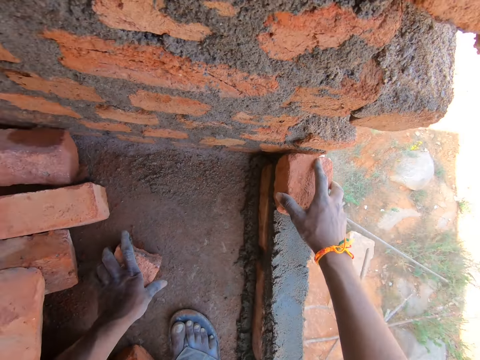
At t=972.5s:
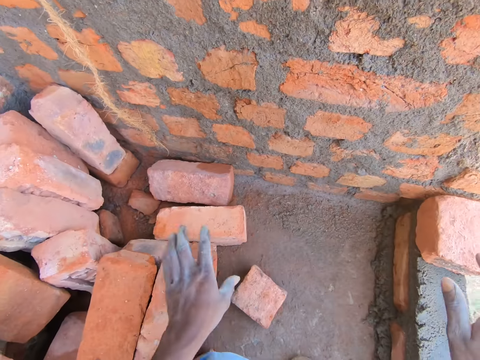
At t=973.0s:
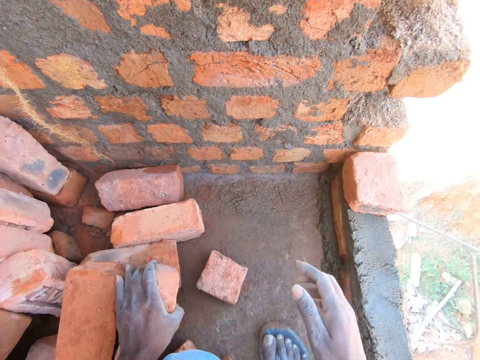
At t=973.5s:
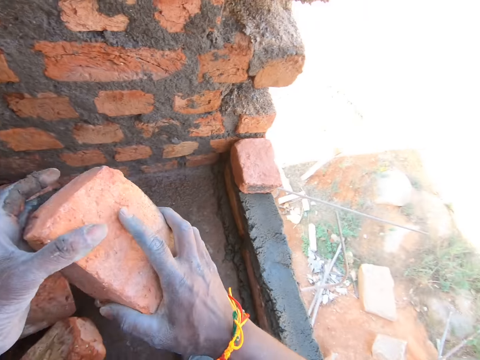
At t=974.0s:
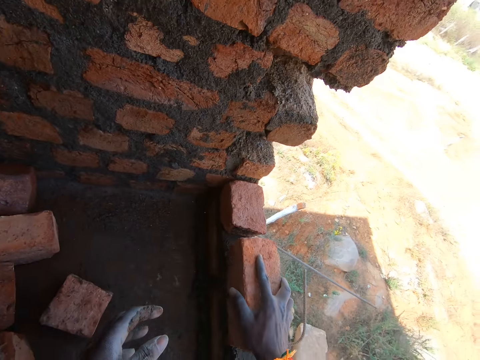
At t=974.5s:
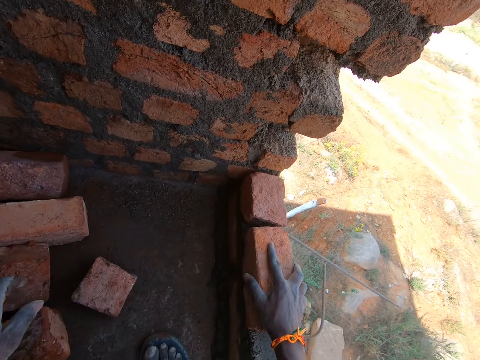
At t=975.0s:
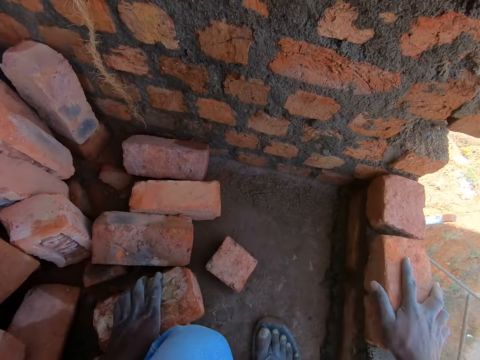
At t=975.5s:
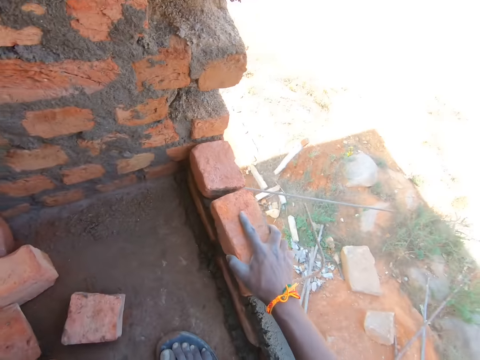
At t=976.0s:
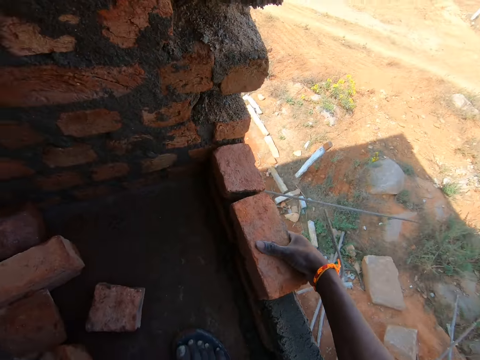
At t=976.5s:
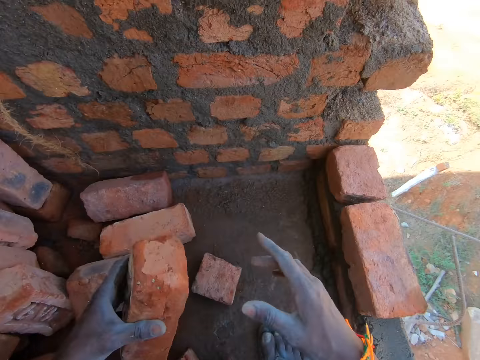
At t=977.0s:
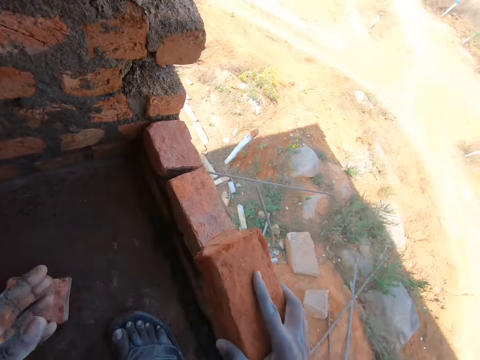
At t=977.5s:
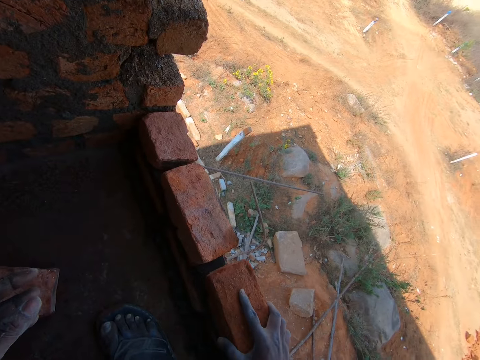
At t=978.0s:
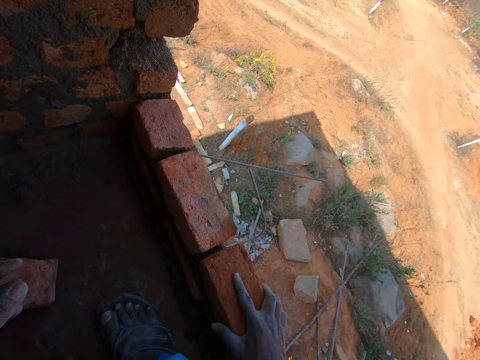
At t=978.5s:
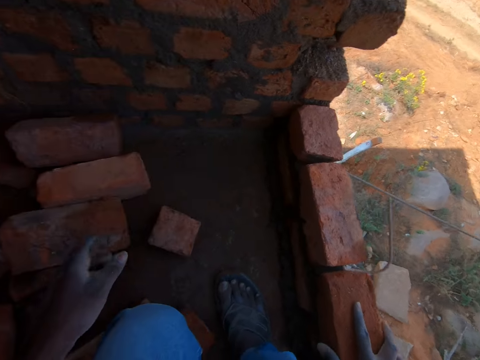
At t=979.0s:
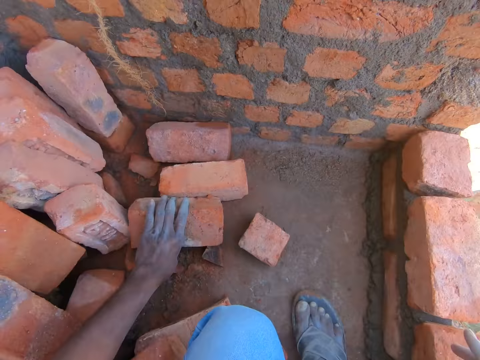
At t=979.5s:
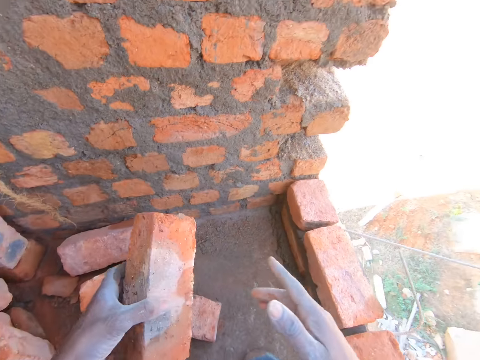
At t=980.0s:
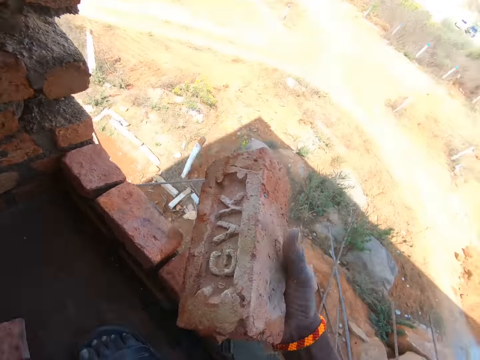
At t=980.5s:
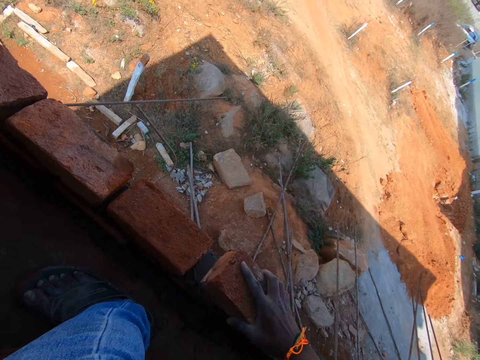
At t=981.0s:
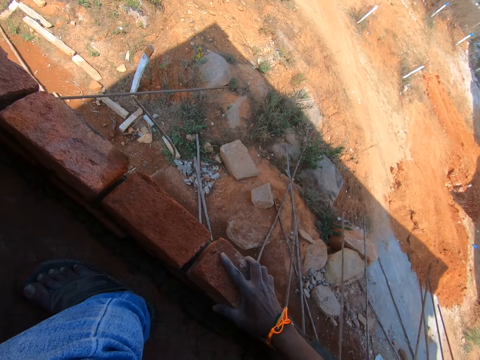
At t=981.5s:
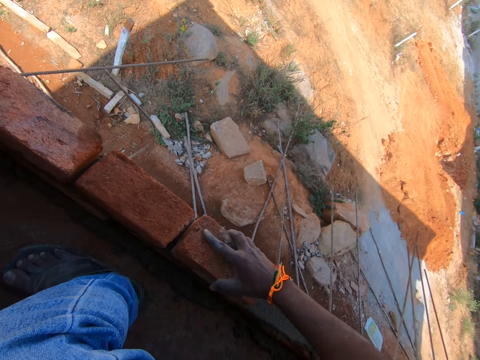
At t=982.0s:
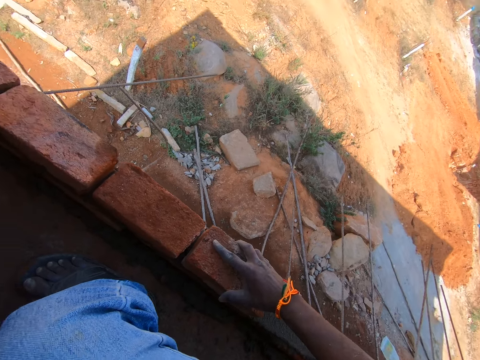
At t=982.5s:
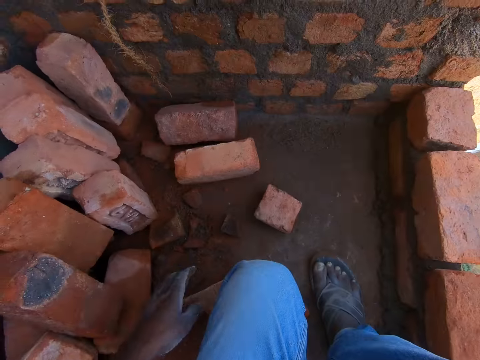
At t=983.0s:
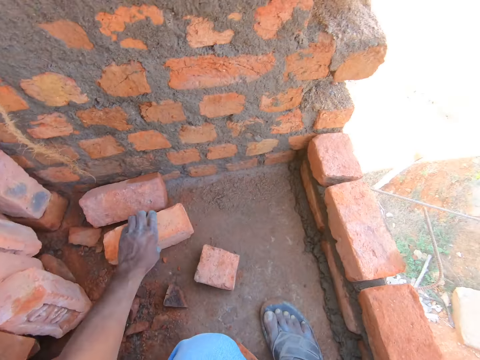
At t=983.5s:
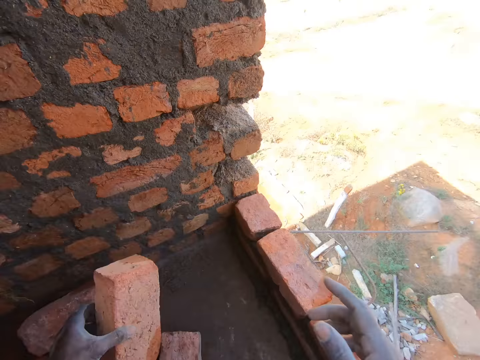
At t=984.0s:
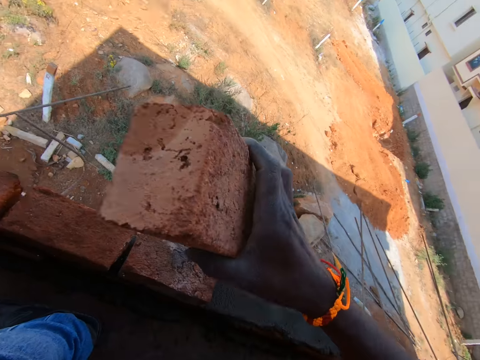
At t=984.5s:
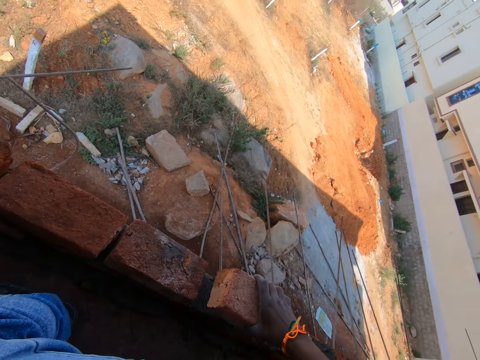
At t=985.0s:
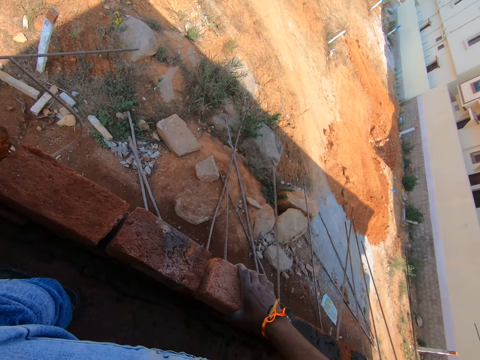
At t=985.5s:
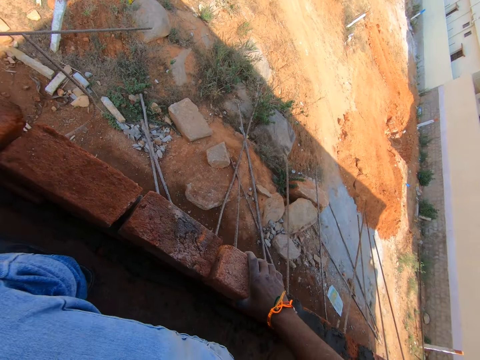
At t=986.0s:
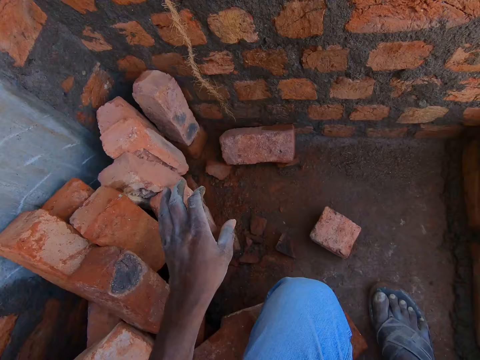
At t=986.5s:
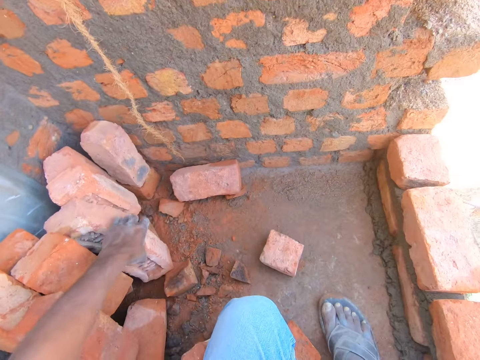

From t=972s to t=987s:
The camera wearer puts the bricks on the wall. They pick up the brick and put the bricks on the wall. They pick up the brick and put the bricks on the wall. They pick up the brick and put the bricks on the wall. They pick up the brick and put the bricks on the wall.

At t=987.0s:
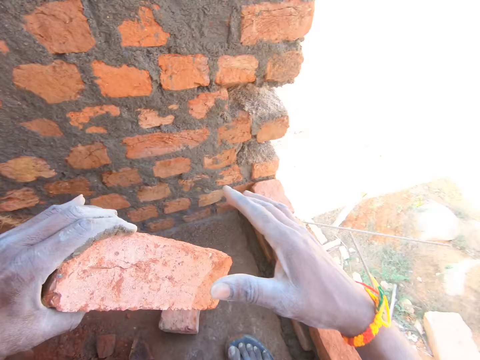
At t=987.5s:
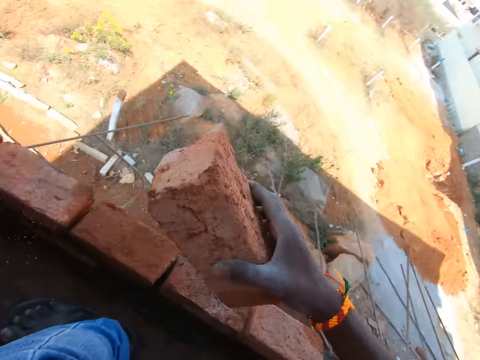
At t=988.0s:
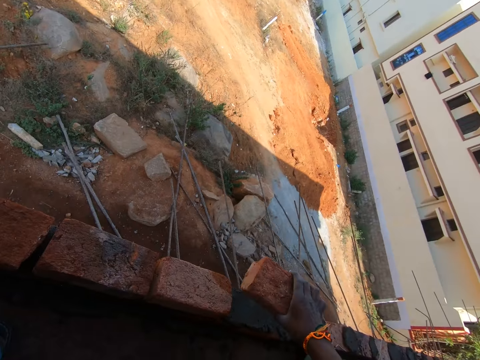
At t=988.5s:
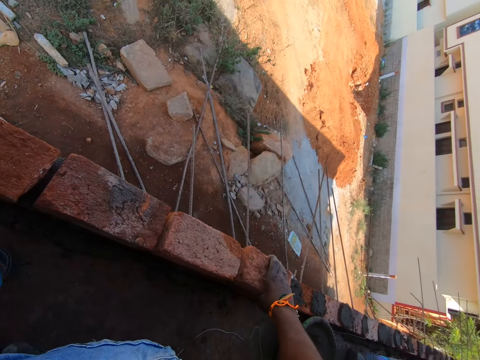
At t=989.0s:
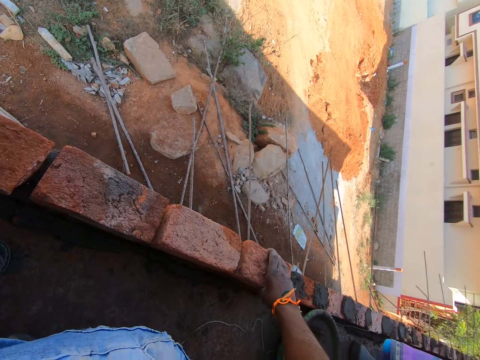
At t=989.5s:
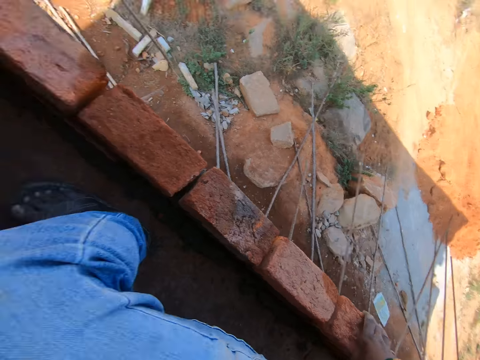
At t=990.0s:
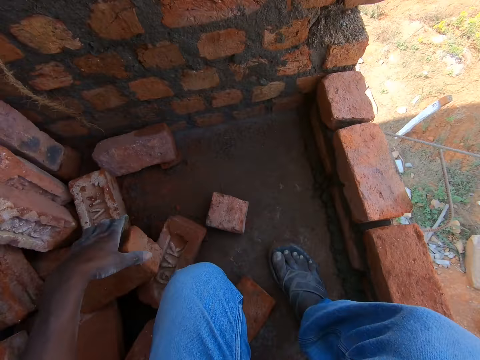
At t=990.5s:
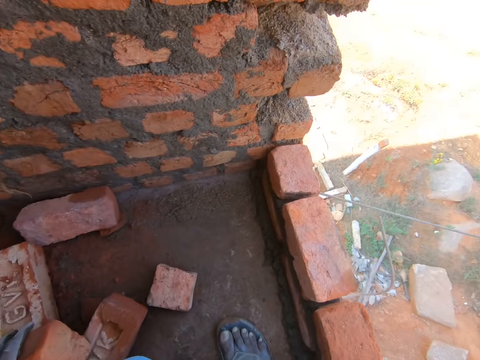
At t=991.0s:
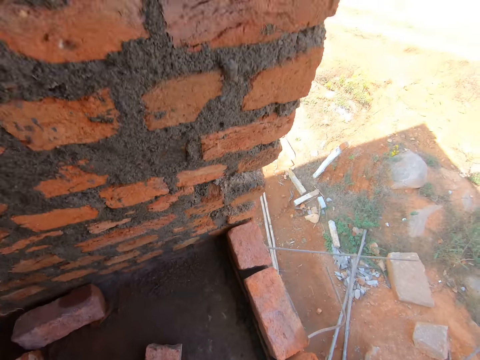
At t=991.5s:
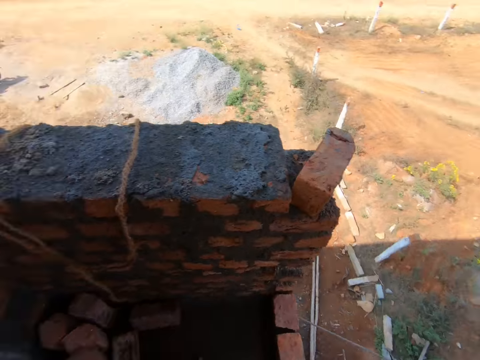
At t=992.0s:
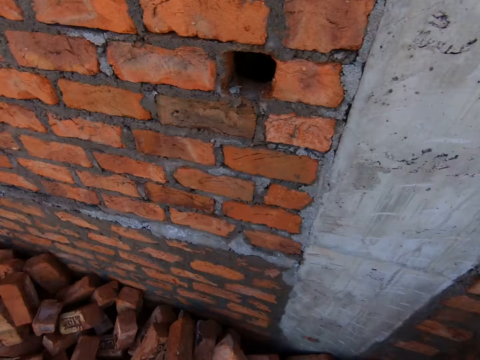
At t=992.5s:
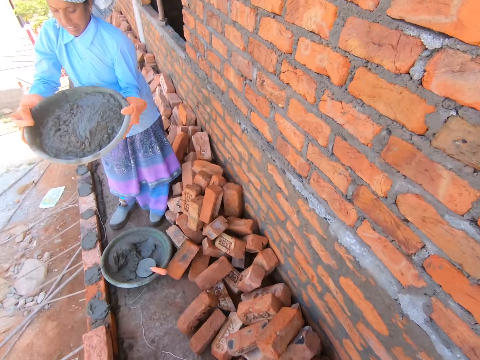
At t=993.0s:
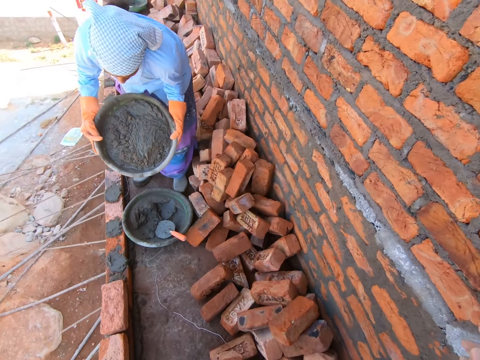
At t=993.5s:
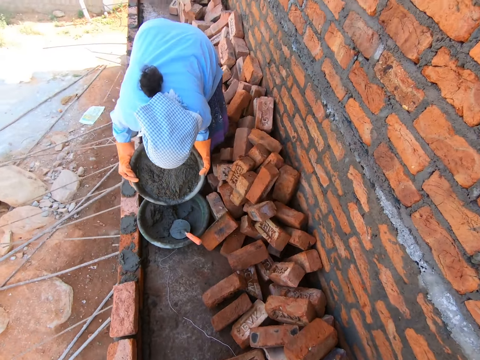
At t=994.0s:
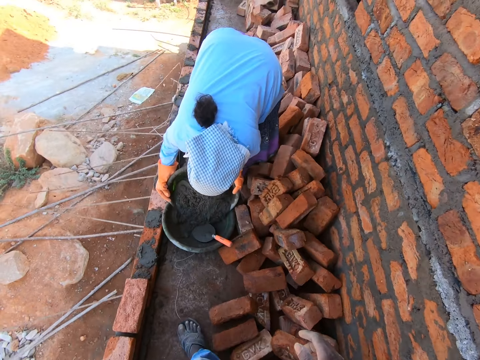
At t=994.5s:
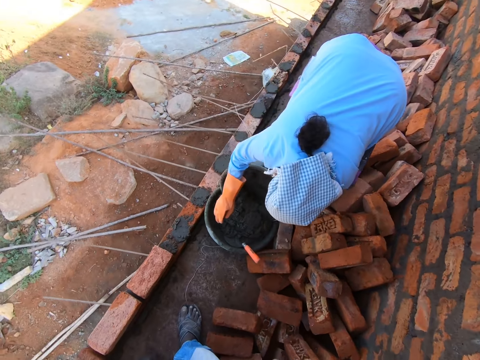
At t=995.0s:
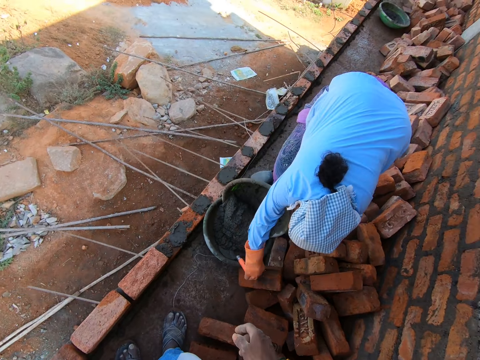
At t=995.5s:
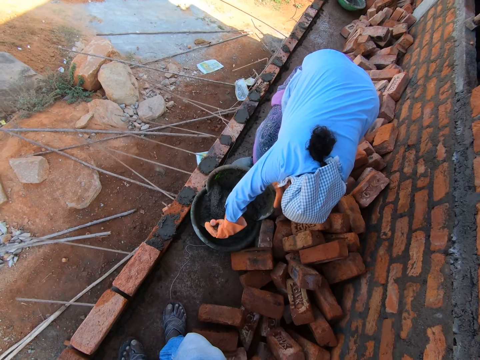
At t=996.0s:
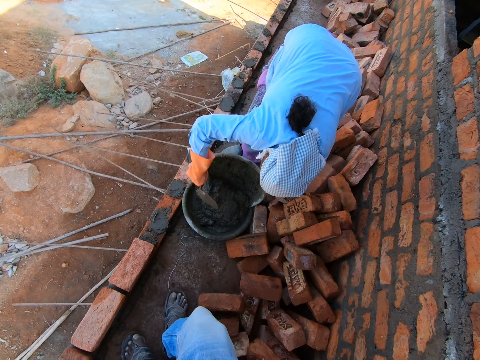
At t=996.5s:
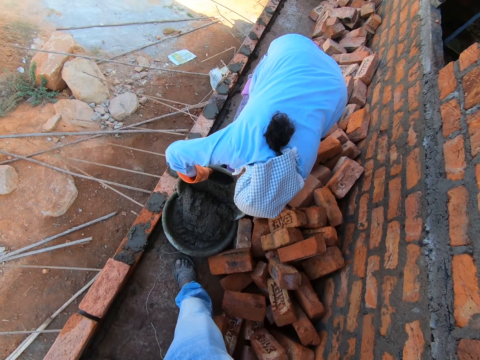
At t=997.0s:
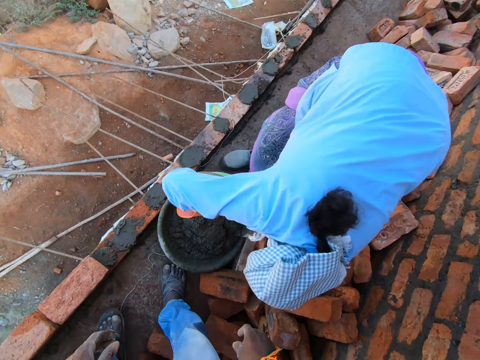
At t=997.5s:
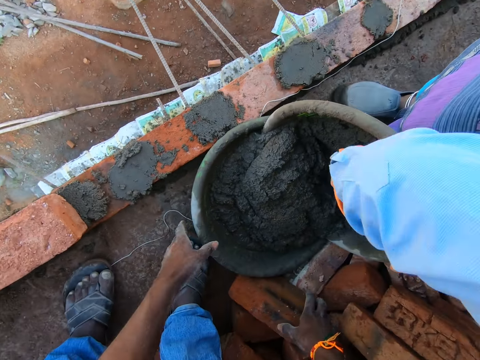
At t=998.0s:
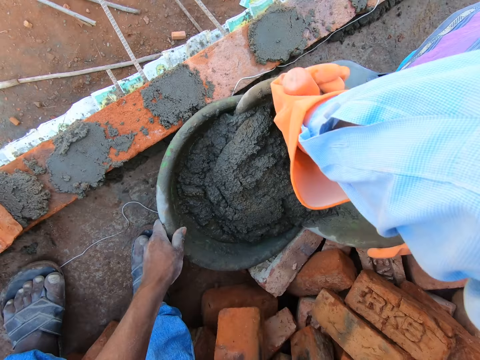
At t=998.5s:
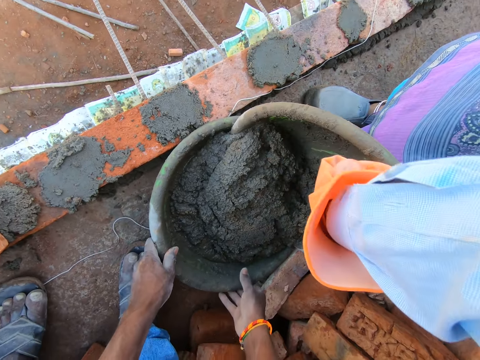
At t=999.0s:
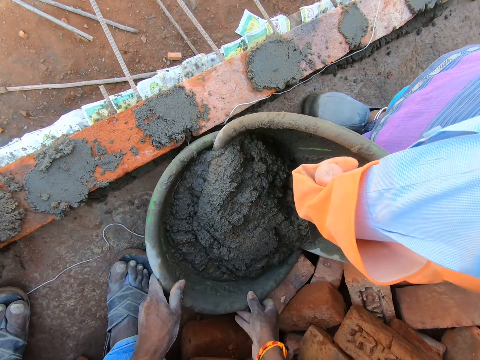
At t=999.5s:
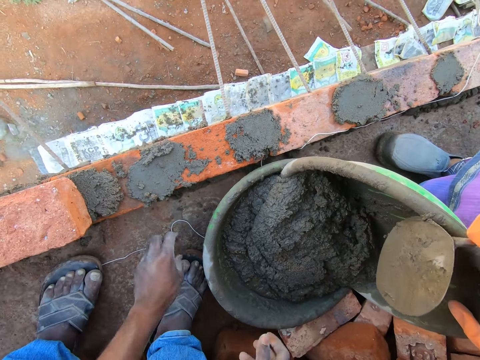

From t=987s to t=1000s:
The camera wearer picks up the brick and puts the bricks on the wall. They look around. A lady pours the concrete in the concrete basin mixer.
